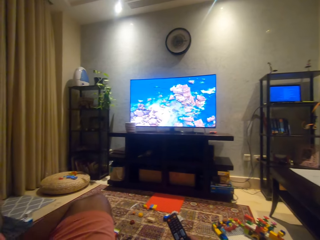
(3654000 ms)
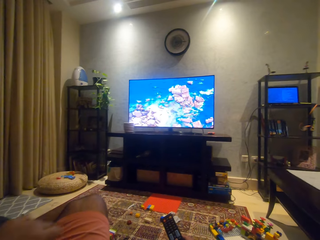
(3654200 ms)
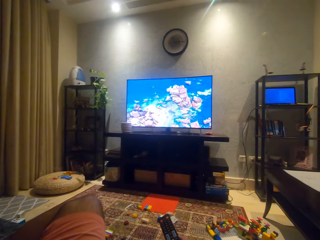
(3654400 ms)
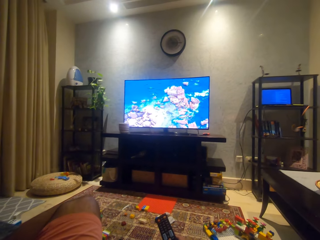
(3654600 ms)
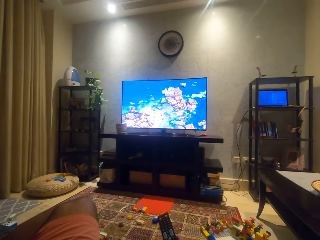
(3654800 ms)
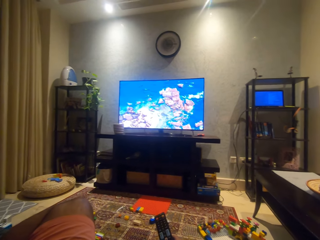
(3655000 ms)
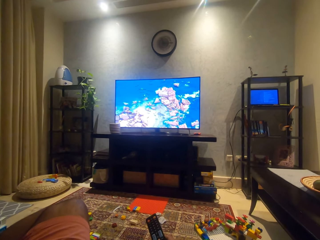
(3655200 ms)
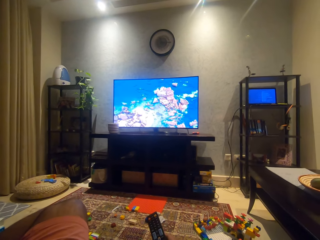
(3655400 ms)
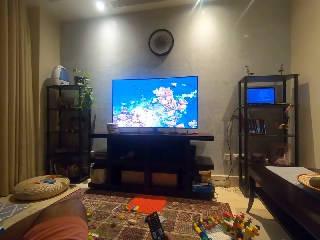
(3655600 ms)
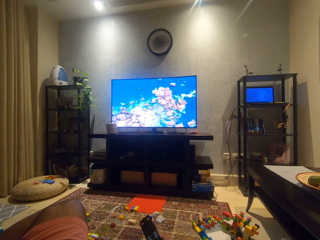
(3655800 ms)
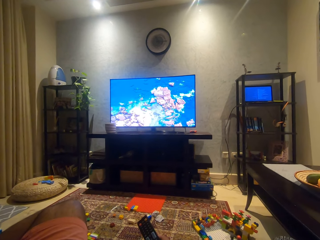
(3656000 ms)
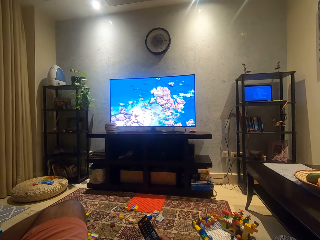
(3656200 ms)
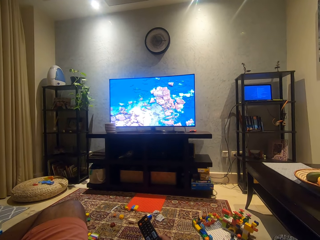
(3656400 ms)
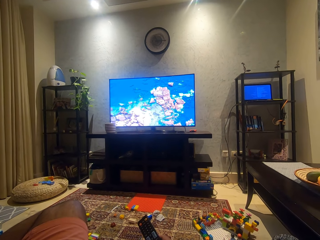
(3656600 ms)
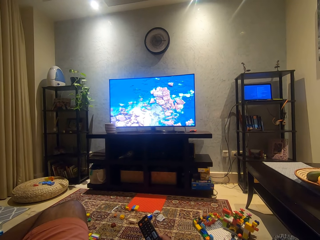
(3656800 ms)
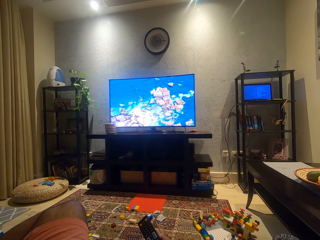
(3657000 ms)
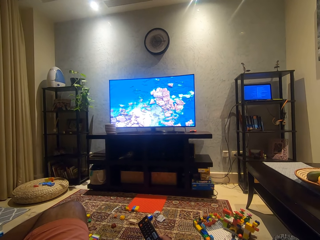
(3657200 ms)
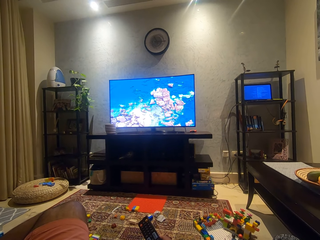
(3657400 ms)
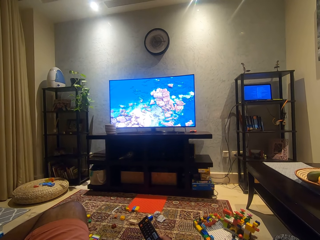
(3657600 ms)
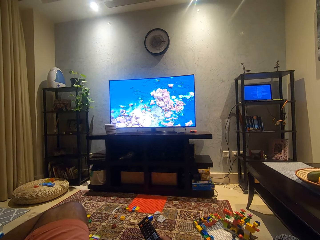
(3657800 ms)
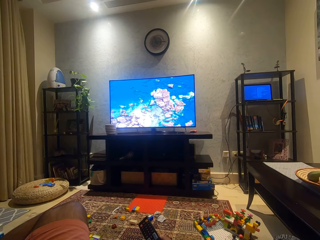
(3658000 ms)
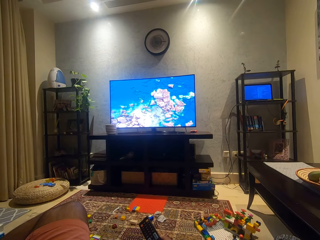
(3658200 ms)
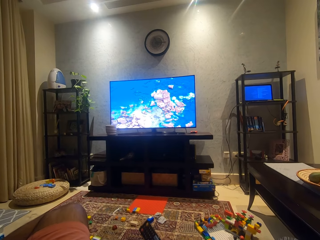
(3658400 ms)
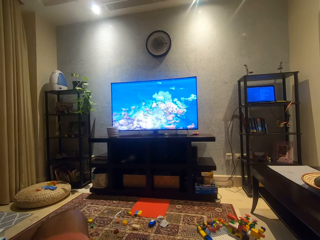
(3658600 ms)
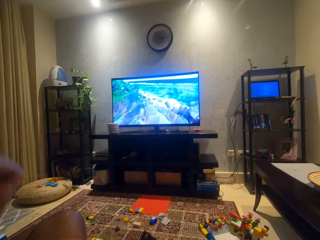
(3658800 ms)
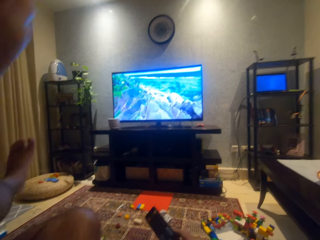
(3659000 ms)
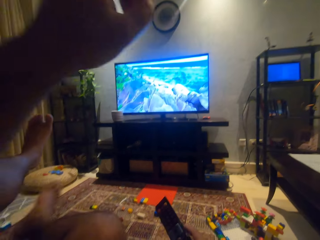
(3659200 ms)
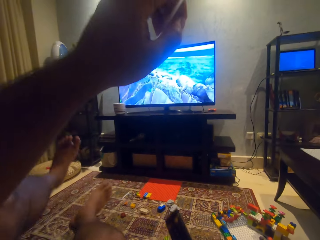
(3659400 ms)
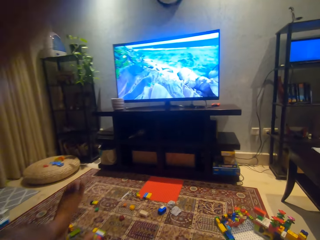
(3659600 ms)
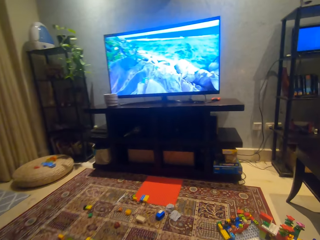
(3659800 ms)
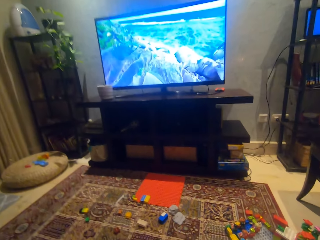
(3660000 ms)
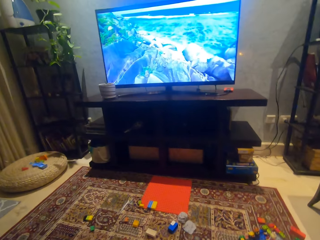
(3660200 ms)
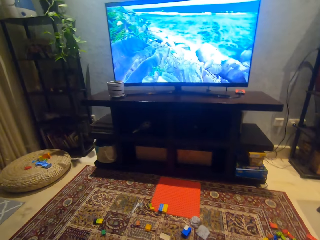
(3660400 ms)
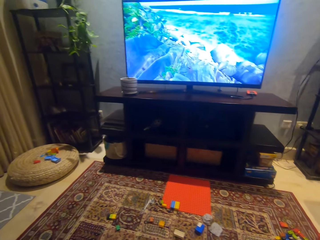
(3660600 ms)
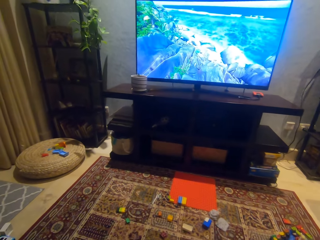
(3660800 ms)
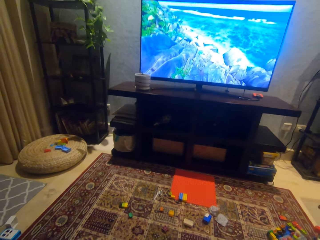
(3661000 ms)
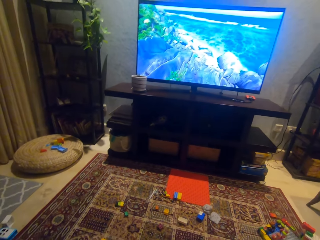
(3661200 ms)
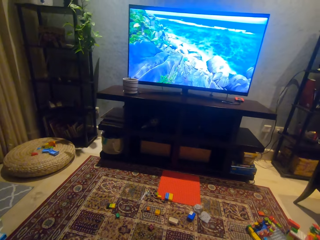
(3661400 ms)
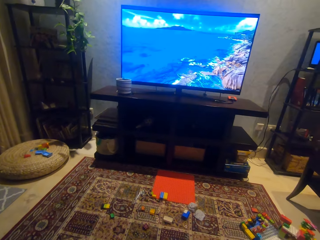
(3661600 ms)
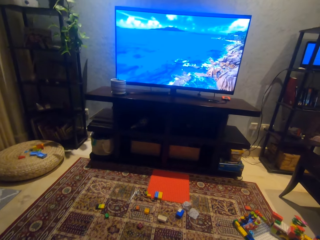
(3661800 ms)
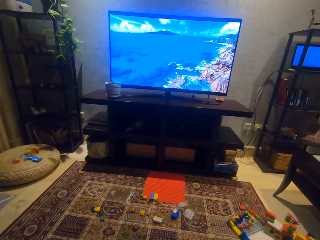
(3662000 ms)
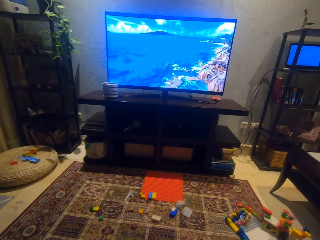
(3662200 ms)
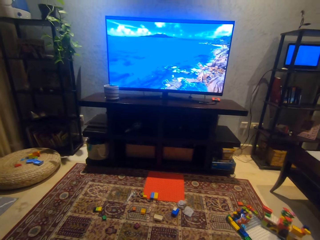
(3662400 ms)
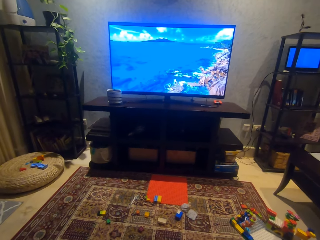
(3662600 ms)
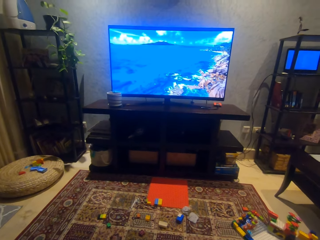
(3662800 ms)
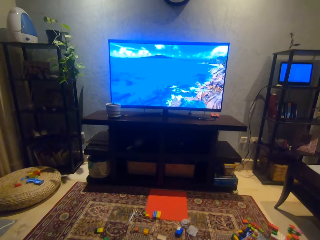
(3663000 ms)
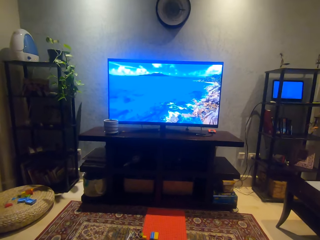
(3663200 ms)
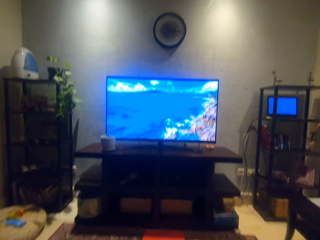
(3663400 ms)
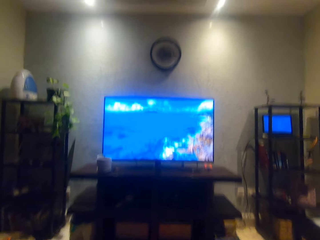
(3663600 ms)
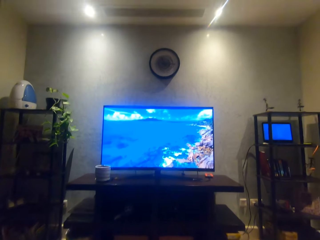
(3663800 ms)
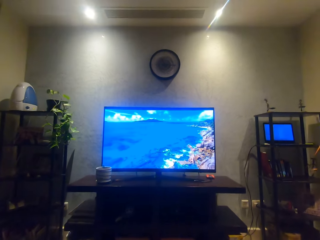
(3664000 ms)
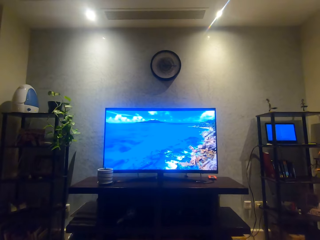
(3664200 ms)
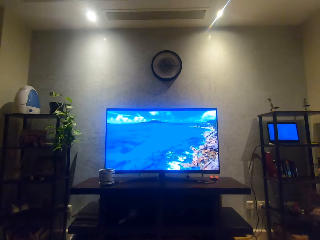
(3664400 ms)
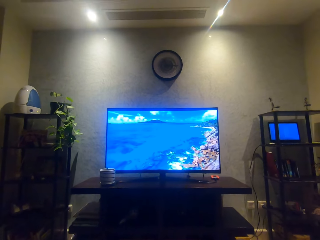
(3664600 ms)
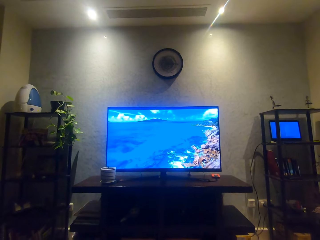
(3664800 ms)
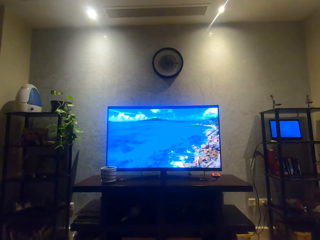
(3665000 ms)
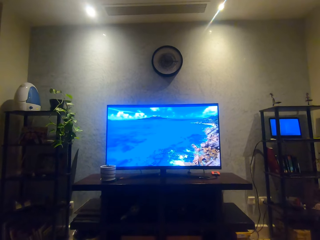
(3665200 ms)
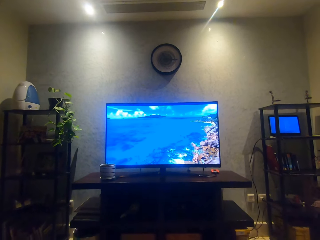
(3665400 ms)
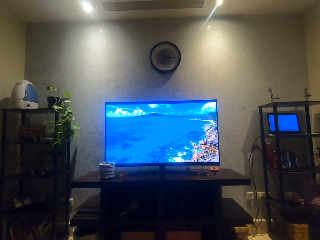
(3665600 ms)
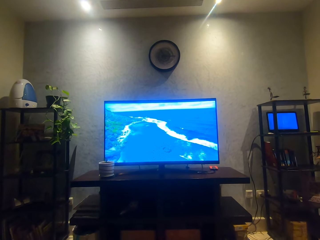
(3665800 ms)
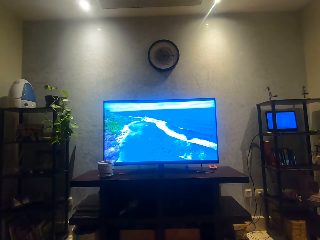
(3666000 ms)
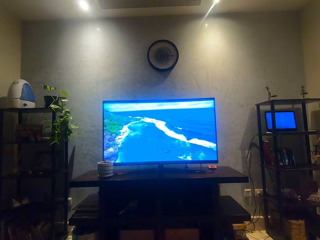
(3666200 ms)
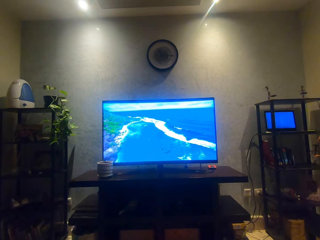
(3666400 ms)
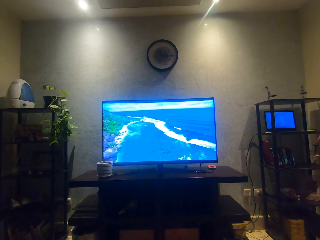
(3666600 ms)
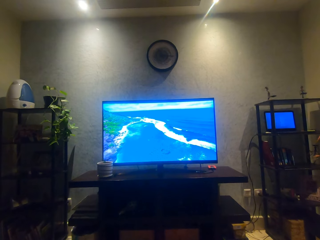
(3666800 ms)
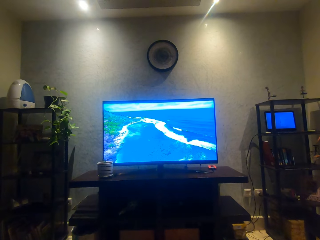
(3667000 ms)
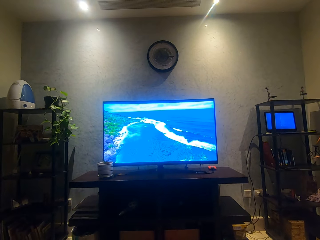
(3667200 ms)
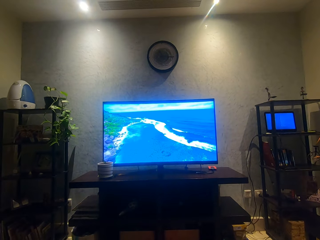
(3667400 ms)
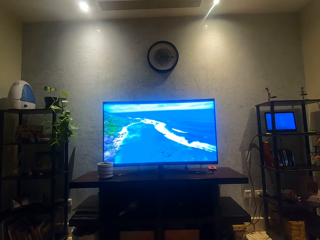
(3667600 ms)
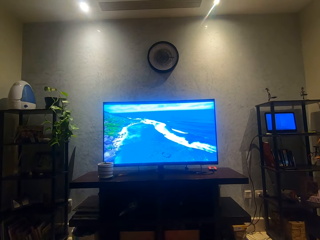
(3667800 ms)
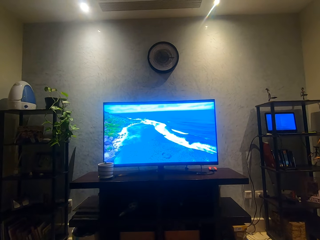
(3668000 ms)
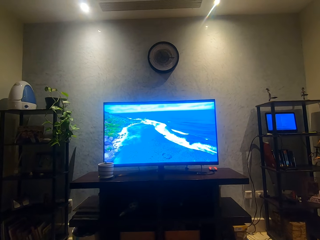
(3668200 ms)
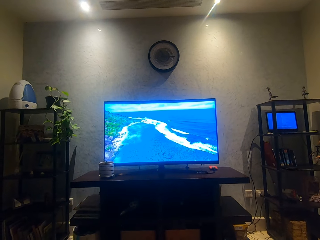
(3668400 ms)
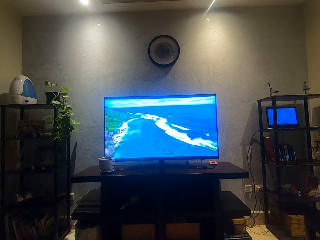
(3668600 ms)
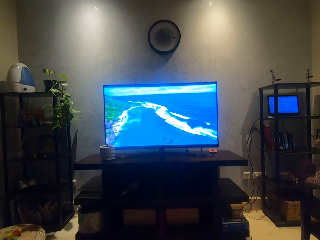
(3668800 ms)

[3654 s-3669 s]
The camera wearer moves the left hand. He moves the remote control repeatedly. He lifts a hand, moves both legs and moves the left hand back. He adjusts his camera.
